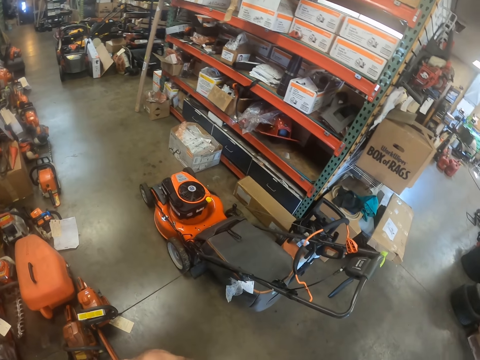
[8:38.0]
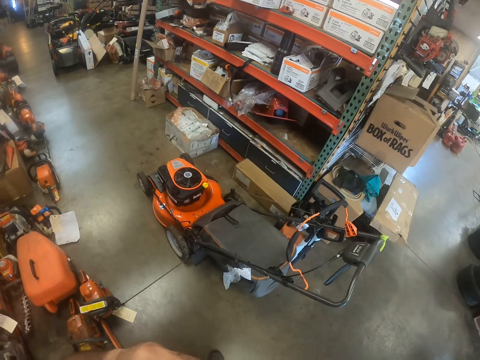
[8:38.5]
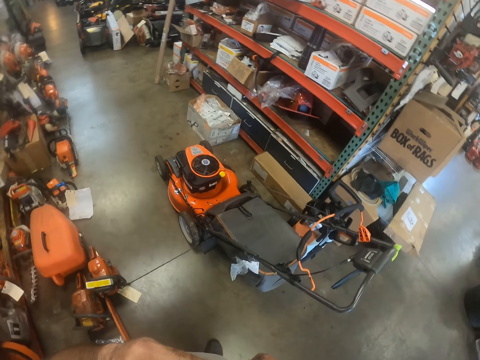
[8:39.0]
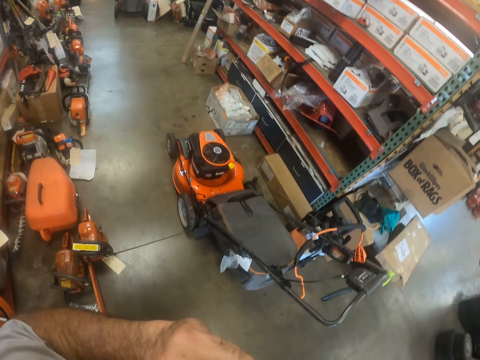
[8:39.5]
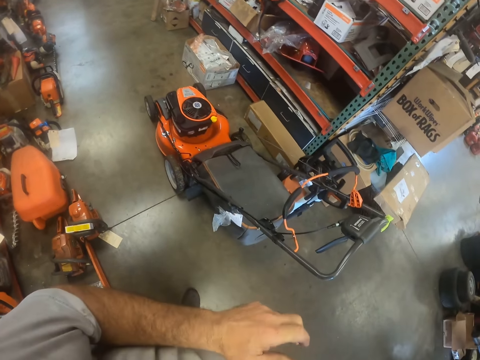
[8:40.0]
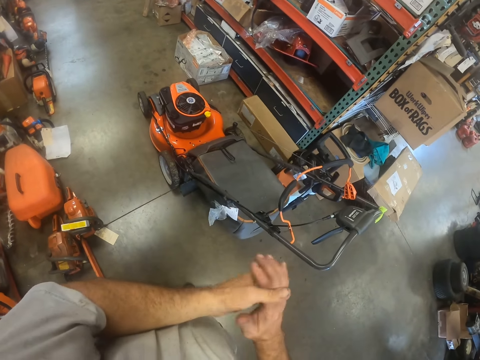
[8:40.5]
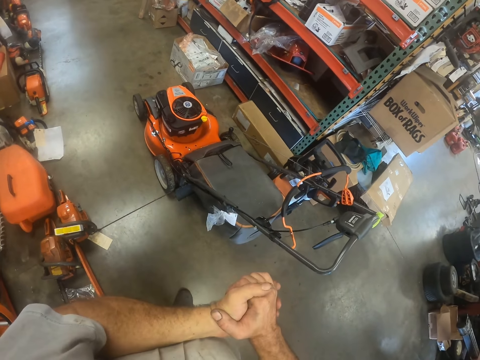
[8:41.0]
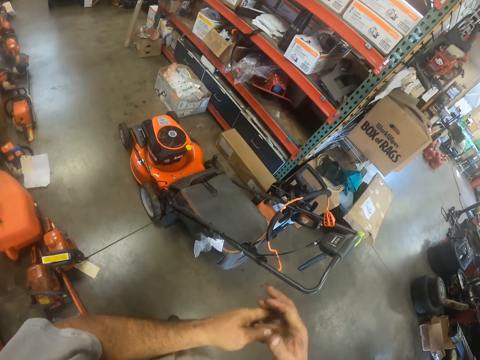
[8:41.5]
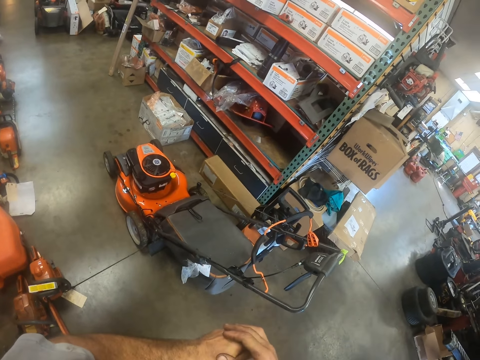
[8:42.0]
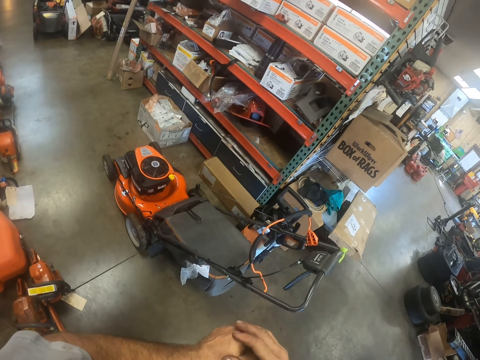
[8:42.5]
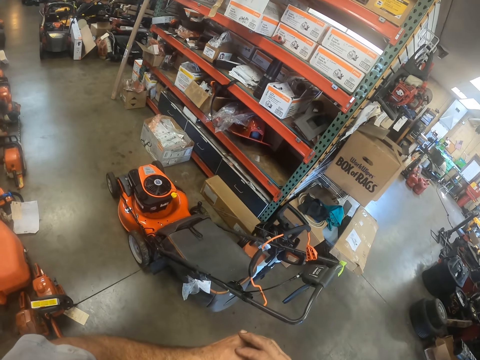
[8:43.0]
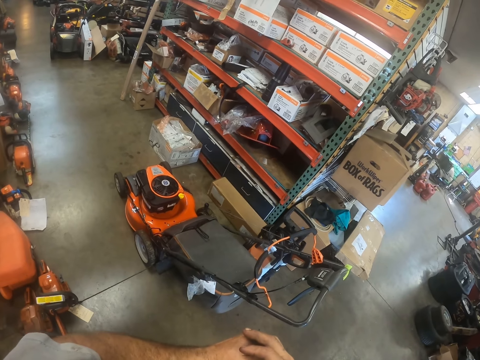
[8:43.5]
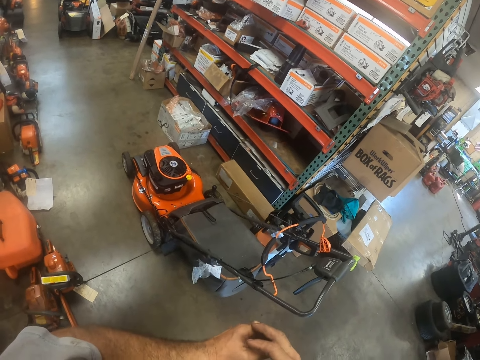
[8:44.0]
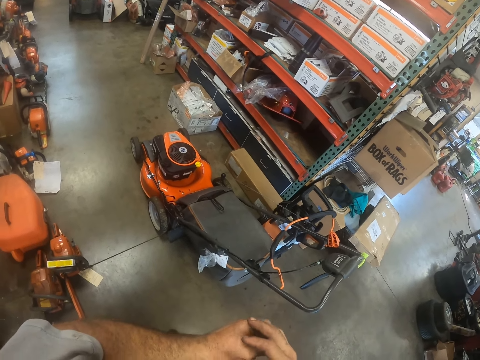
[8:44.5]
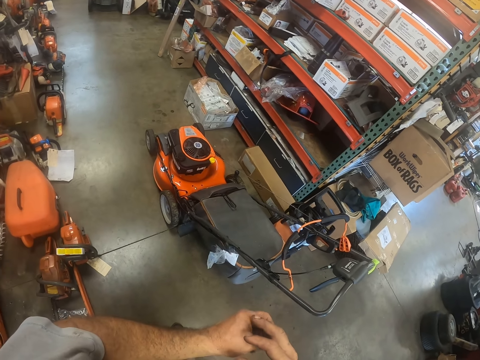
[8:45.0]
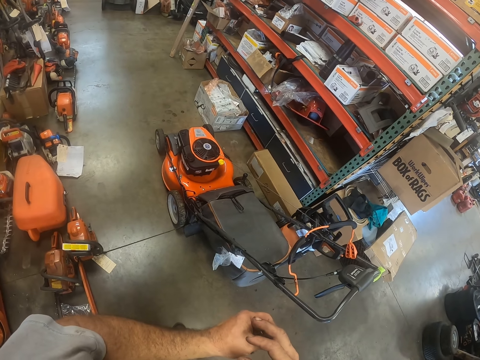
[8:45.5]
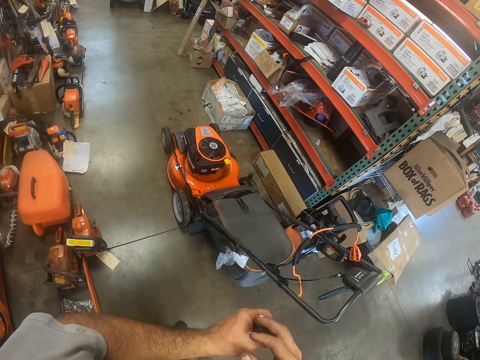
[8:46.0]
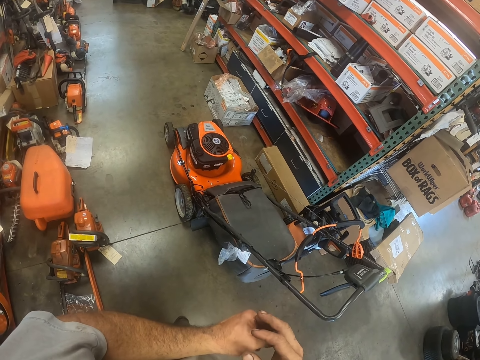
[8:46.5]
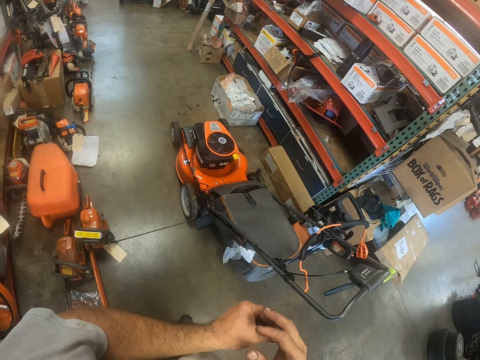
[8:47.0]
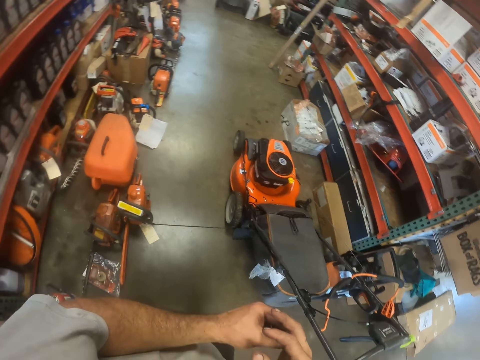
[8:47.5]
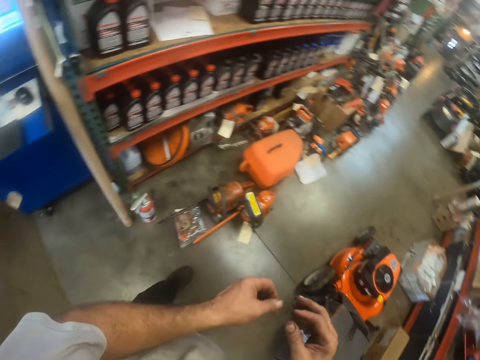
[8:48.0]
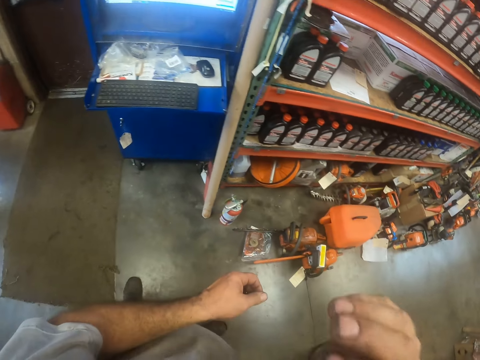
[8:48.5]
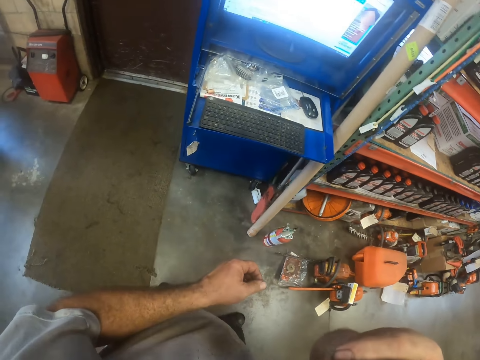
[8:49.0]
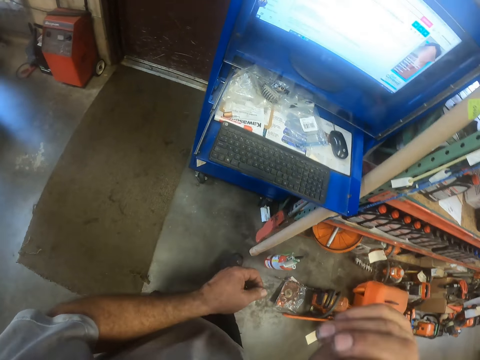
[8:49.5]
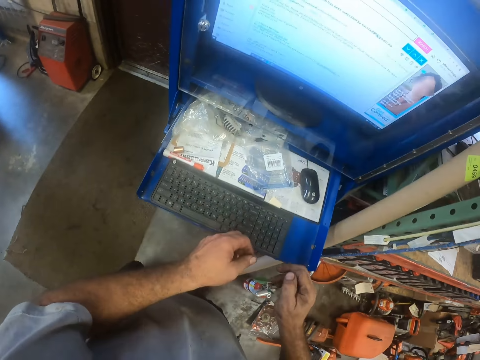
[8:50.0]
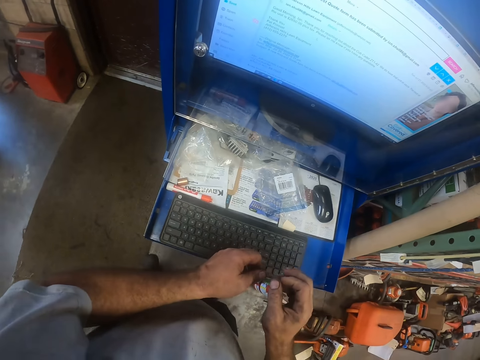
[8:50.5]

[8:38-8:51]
The camera wearer holds his hands together. He puts his hands together. He scratches his finger. He rubs his right hand. He moves around the workshop. He touches his nose with his right hand. He moves towards the computer.
